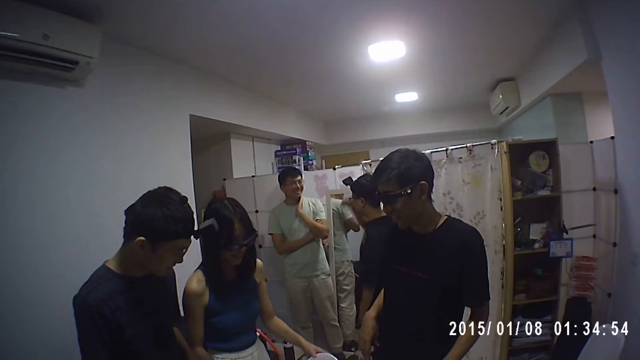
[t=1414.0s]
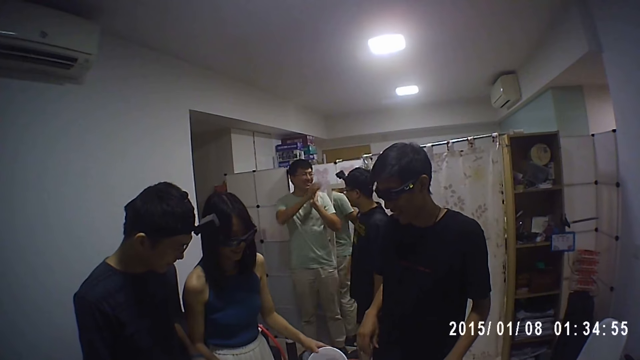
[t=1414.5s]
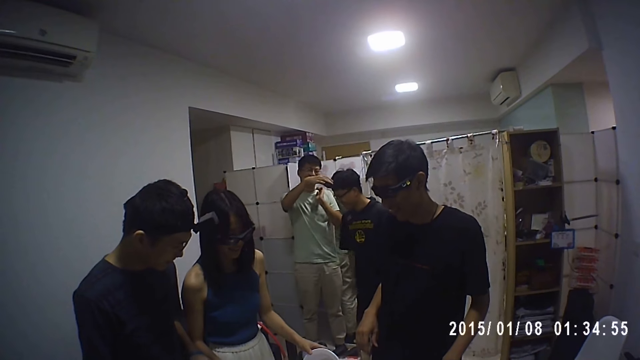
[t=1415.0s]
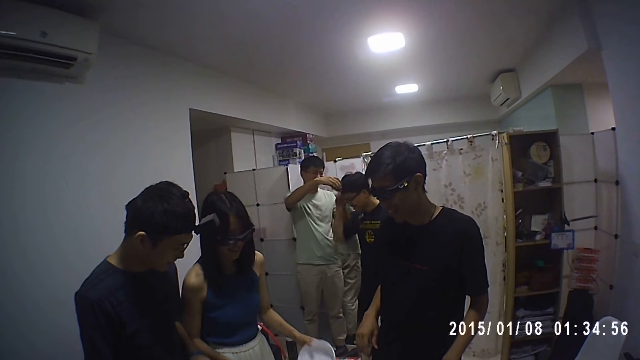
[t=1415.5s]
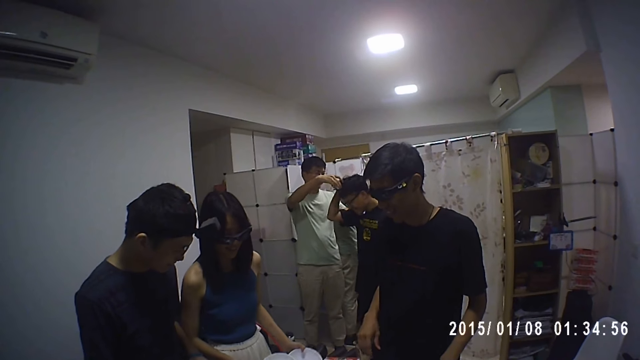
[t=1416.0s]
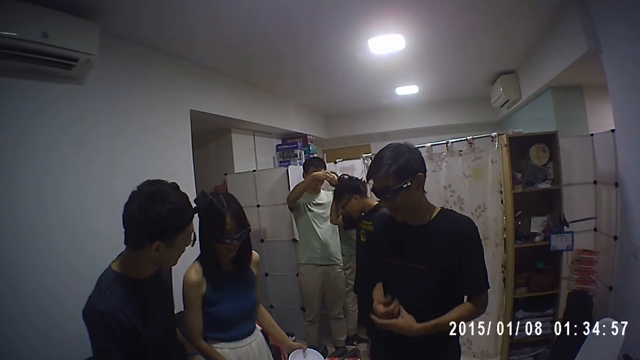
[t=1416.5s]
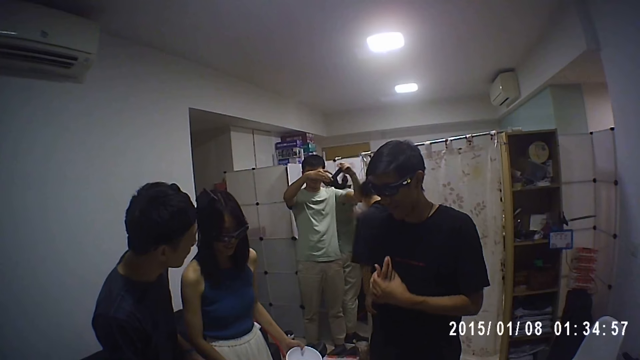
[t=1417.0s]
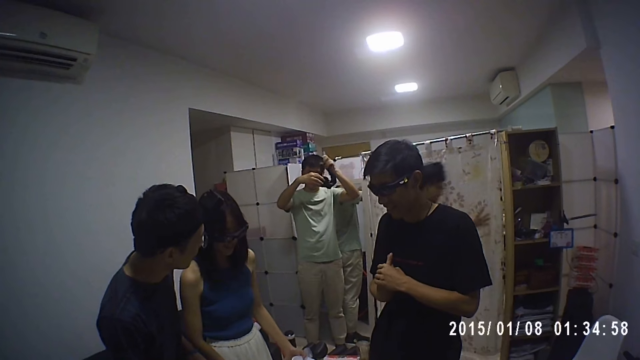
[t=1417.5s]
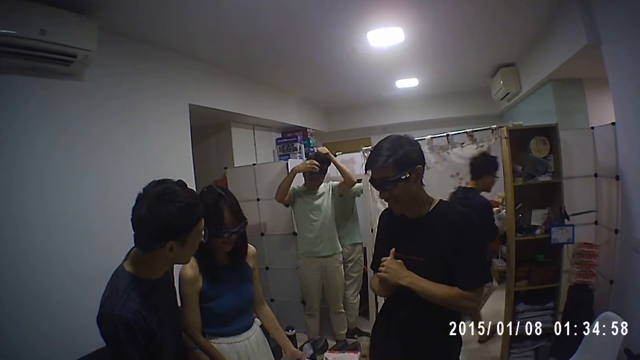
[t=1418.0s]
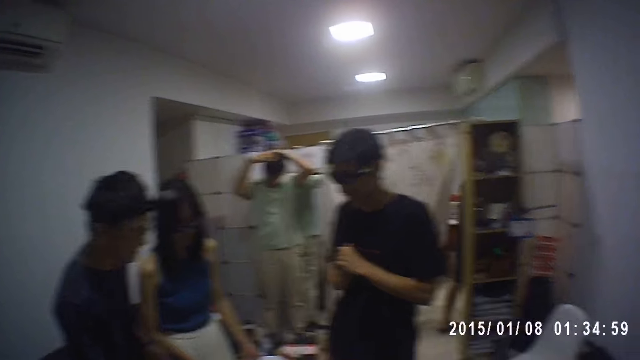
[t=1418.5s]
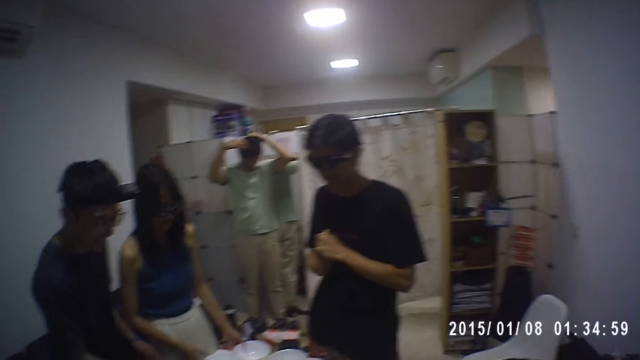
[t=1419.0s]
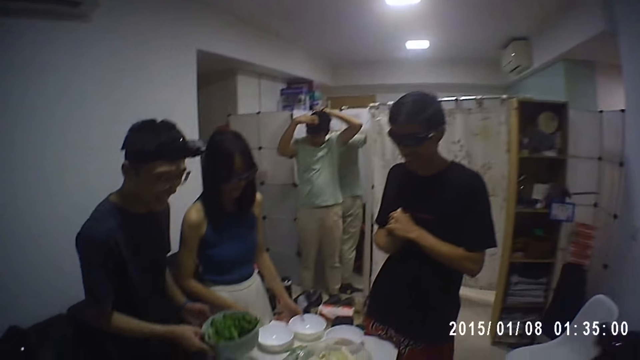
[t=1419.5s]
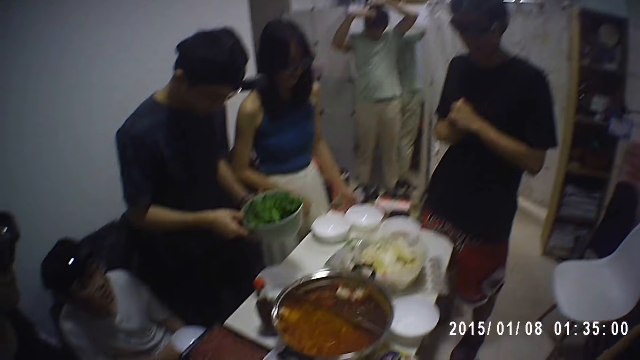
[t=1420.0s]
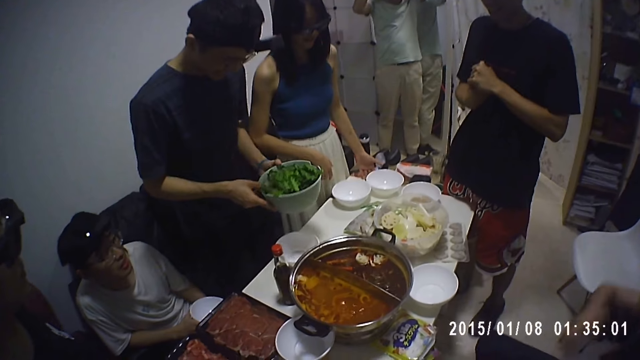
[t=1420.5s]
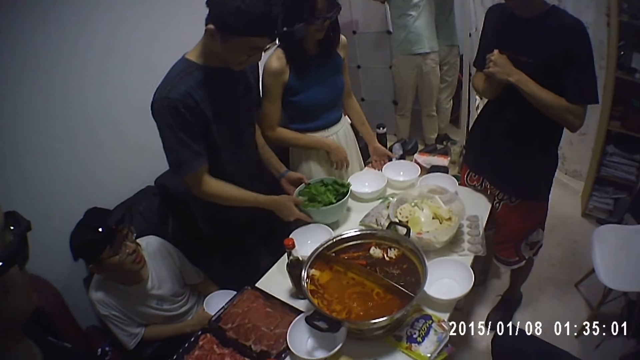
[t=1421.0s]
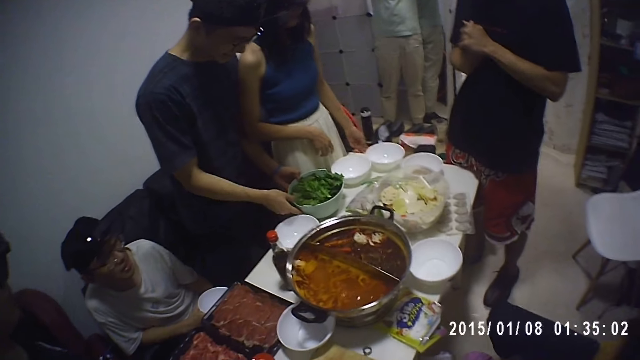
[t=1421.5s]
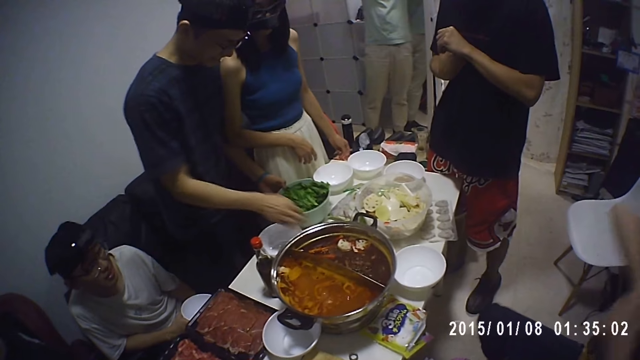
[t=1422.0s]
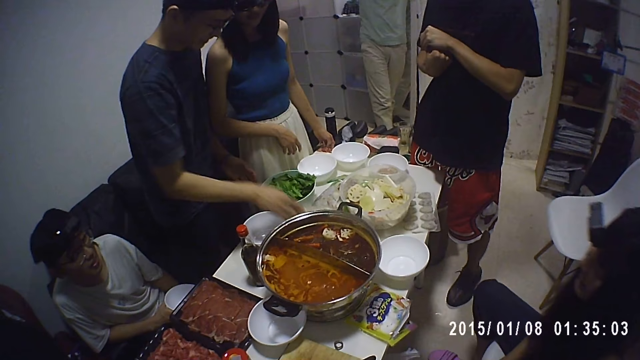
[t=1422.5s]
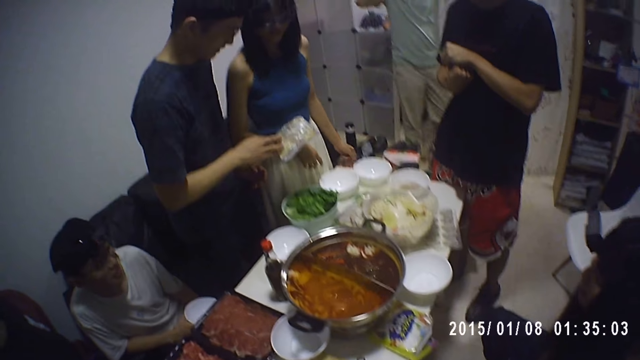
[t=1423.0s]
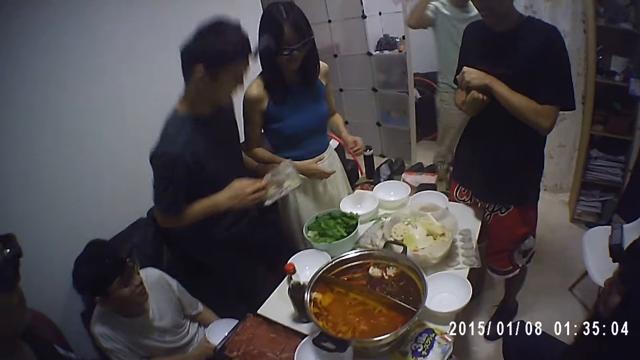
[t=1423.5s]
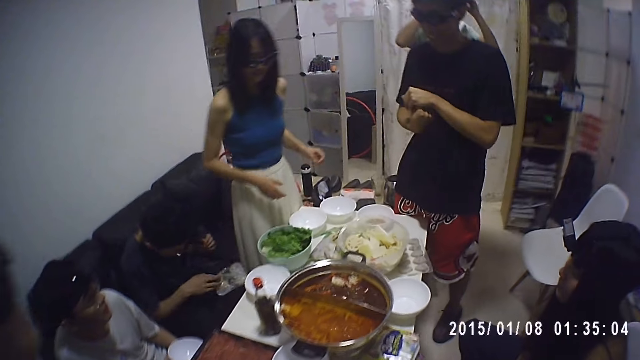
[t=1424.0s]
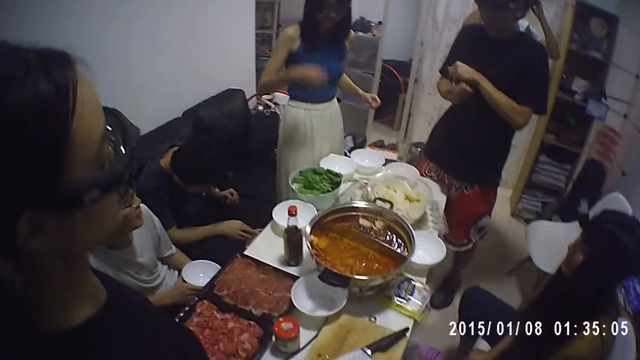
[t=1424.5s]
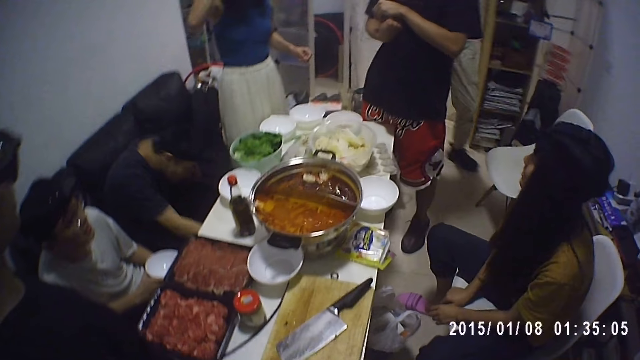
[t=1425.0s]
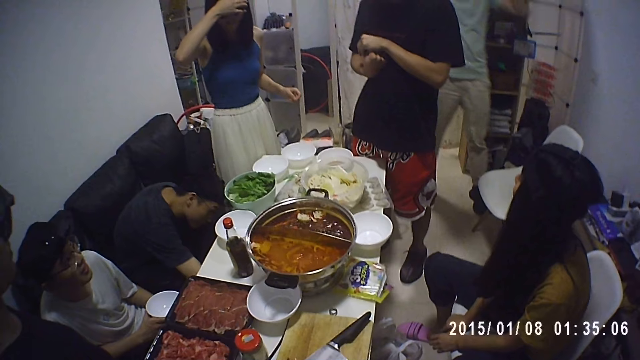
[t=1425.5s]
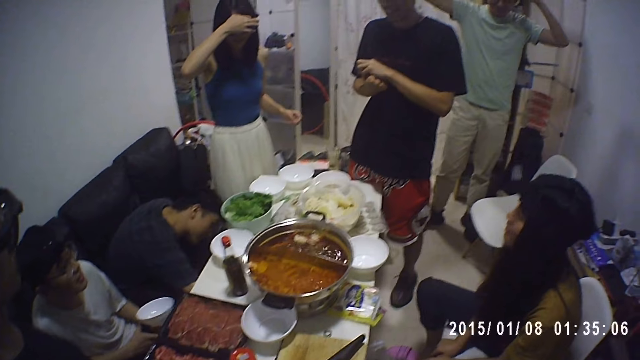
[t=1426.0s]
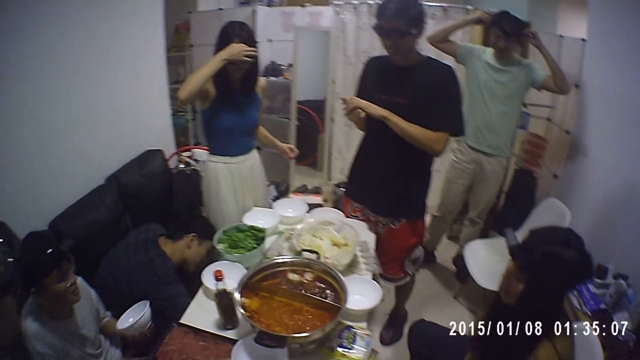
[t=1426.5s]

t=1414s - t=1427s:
A man removes another man's camera from his head with his right hand. The camera wearer looks forward. The other man walks out of the dining. The first man puts the camera on his head with both hands. A third man carries a bowl of vegetables on the table with both hands. The third man drops the bowl of vegetables on the table with both hands. The third man picks up the nylon of cinnamon sticks on the table with his right hand. The third man sits down. The third man puts the nylon of cinnamon sticks in his right hand under the table.

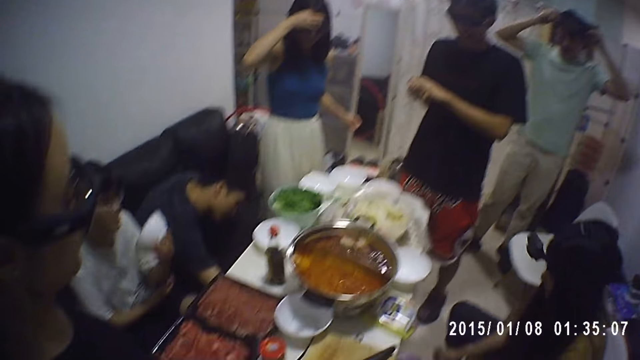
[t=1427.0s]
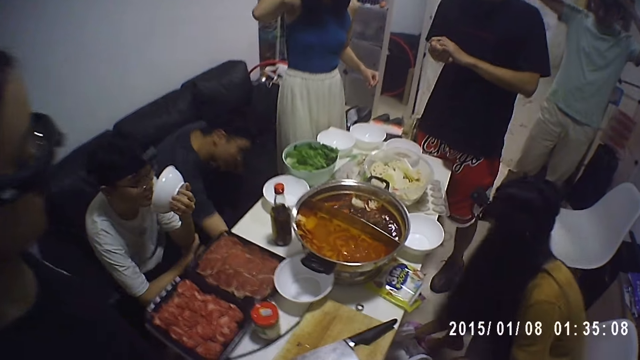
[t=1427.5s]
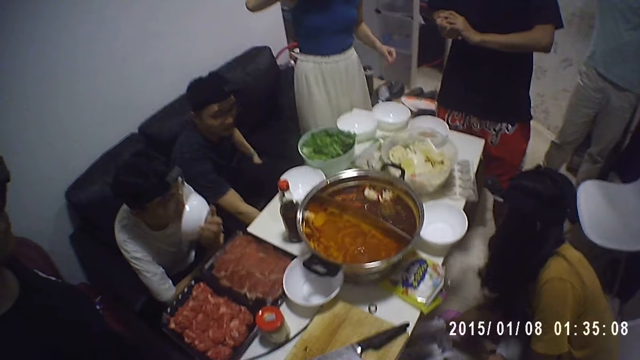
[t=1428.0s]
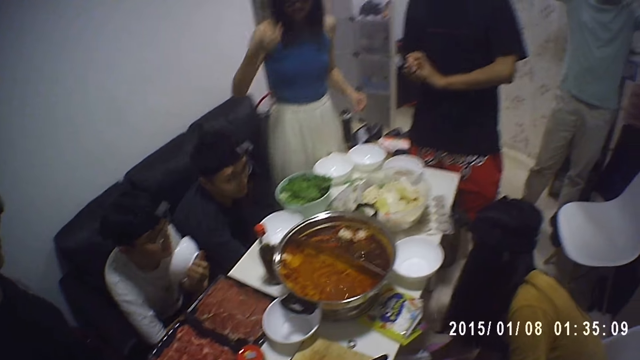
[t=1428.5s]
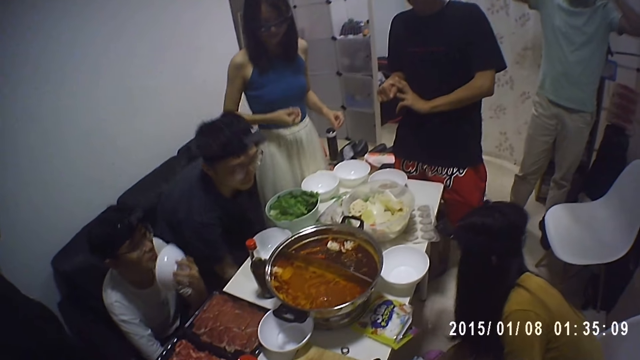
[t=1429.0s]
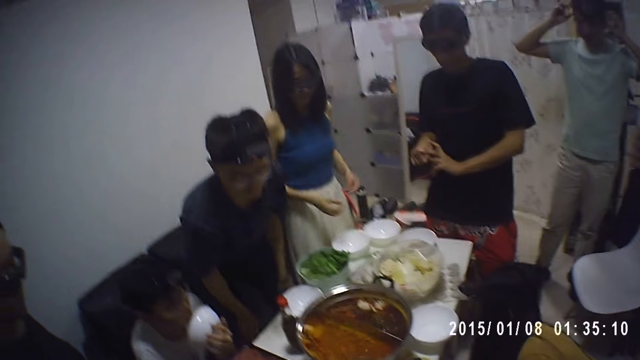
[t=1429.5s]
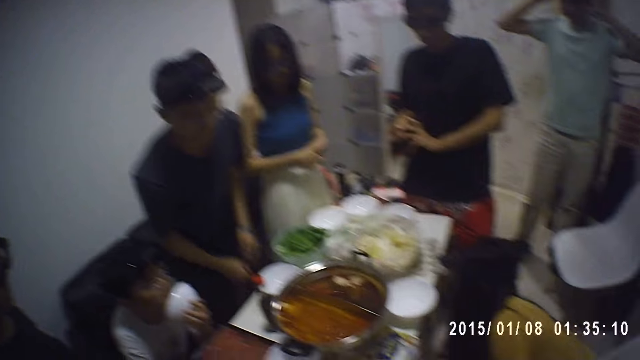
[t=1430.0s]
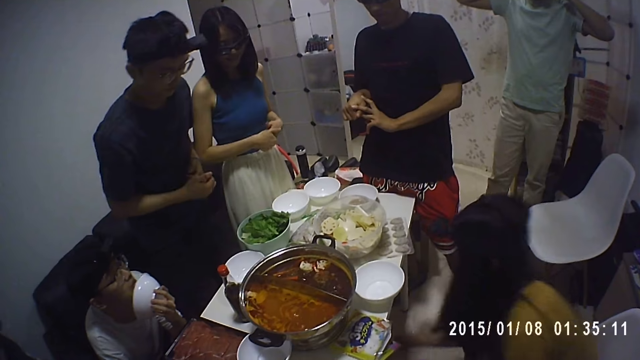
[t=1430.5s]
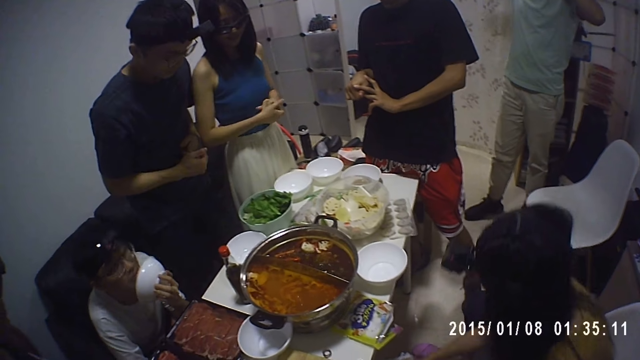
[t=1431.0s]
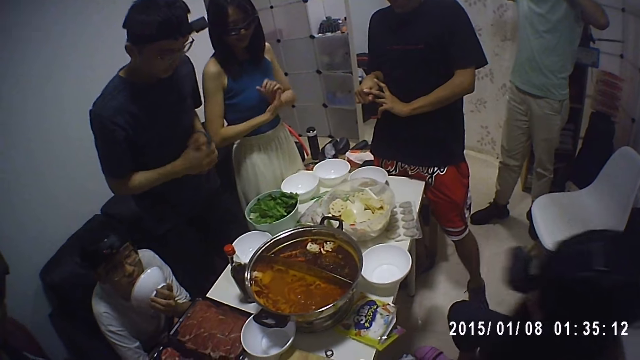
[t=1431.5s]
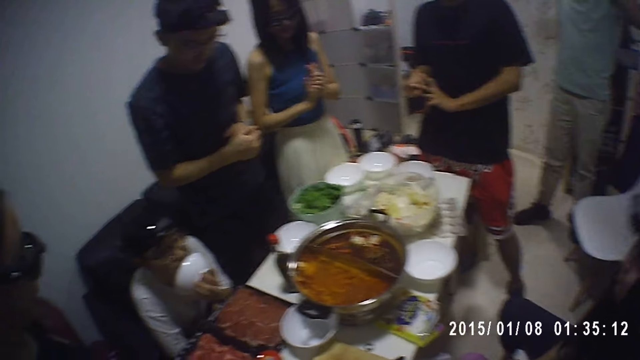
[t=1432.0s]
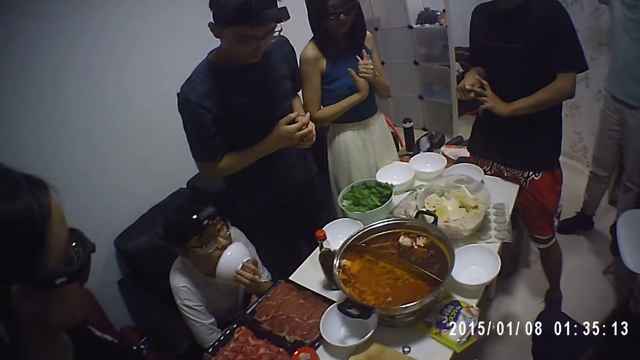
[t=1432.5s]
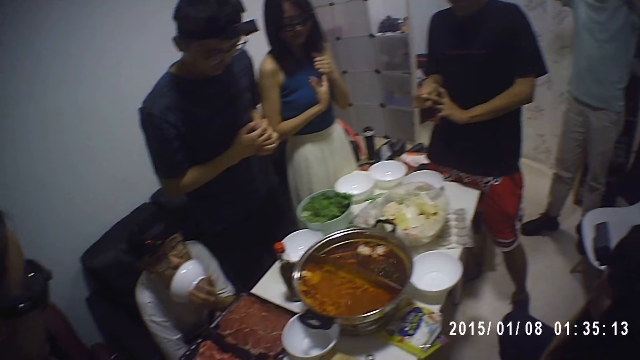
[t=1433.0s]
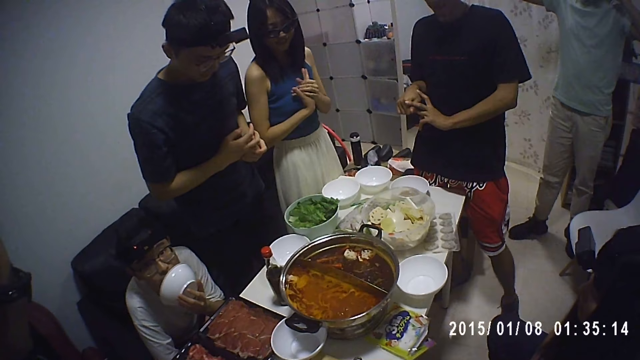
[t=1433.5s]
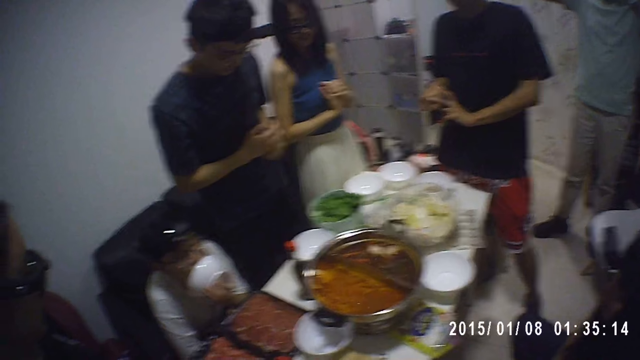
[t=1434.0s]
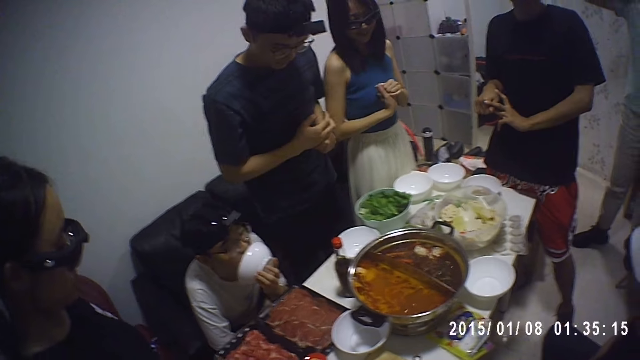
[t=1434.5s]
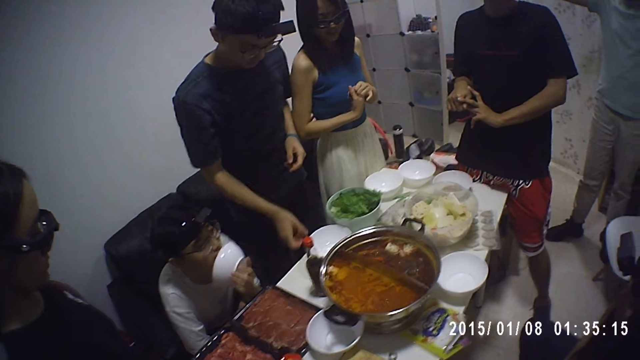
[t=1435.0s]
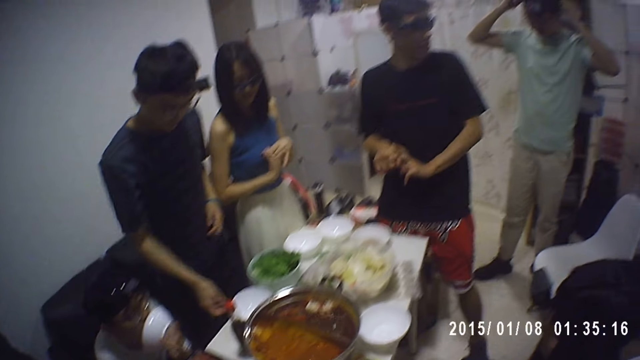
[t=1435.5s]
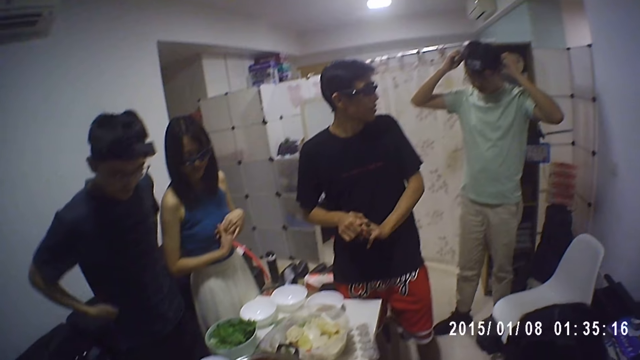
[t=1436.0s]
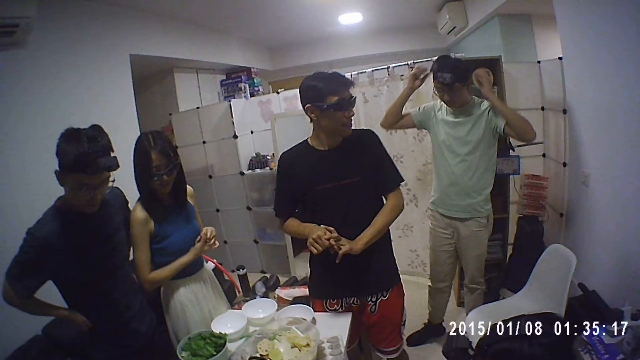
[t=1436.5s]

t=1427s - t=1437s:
A person puts a bowl on their face. Another person stands up.
